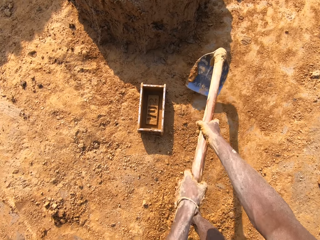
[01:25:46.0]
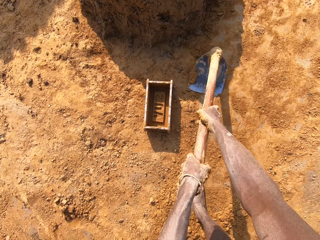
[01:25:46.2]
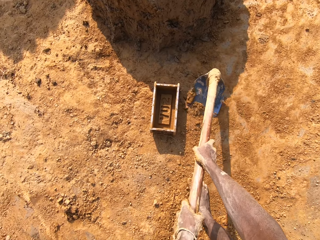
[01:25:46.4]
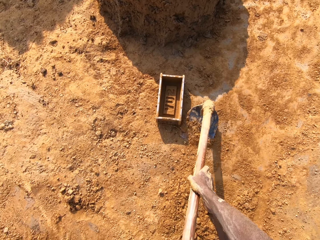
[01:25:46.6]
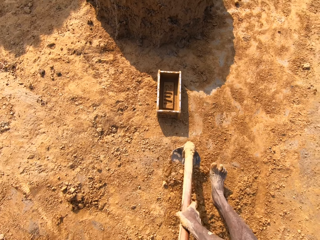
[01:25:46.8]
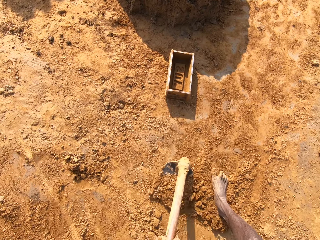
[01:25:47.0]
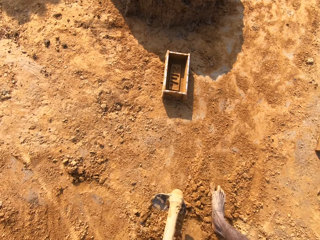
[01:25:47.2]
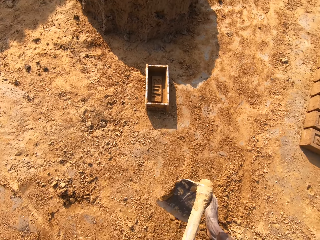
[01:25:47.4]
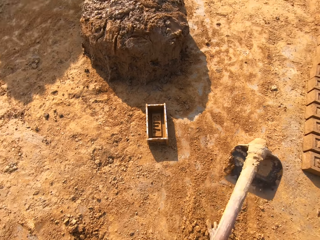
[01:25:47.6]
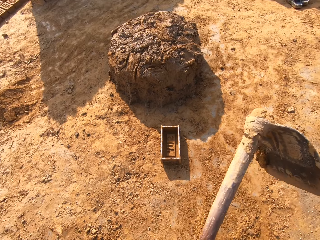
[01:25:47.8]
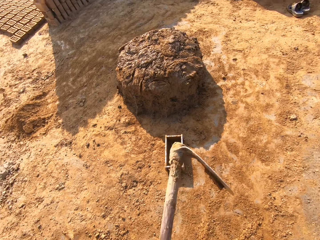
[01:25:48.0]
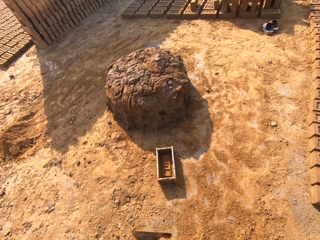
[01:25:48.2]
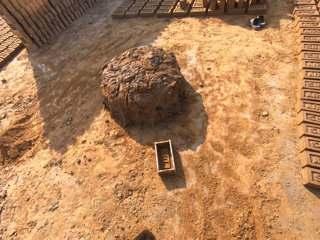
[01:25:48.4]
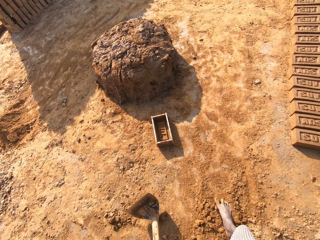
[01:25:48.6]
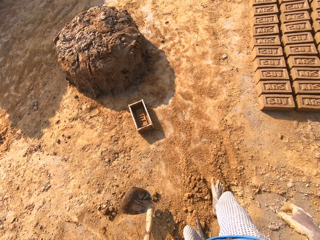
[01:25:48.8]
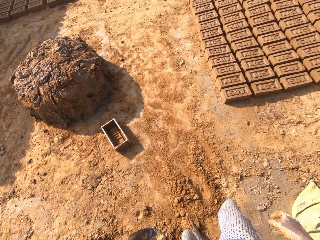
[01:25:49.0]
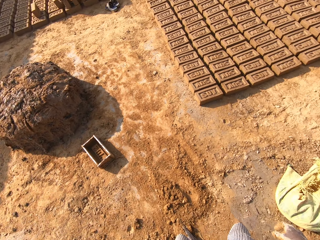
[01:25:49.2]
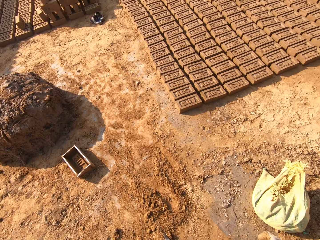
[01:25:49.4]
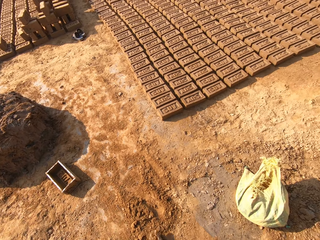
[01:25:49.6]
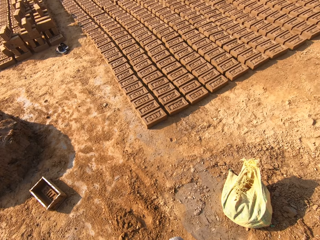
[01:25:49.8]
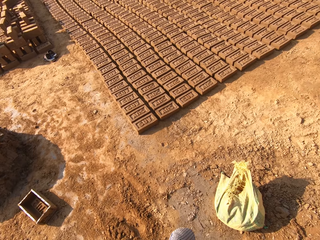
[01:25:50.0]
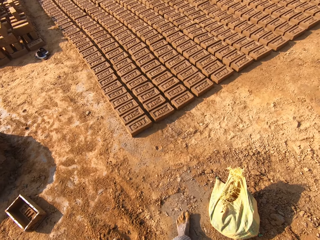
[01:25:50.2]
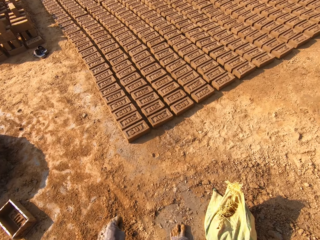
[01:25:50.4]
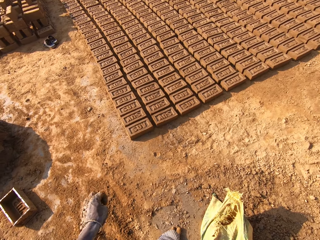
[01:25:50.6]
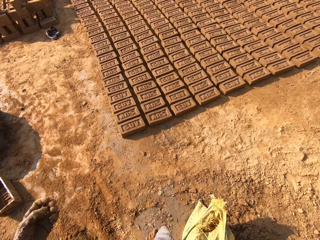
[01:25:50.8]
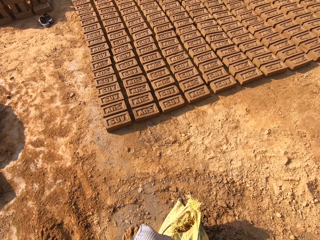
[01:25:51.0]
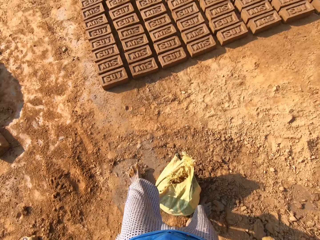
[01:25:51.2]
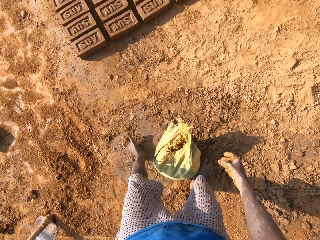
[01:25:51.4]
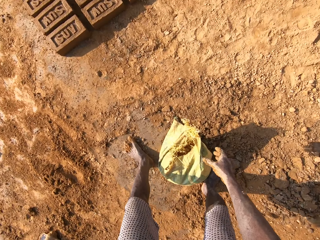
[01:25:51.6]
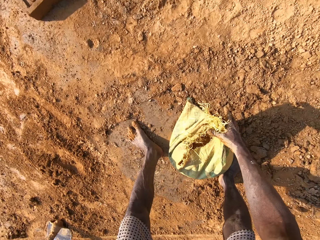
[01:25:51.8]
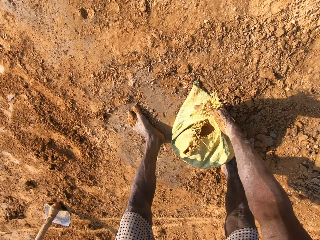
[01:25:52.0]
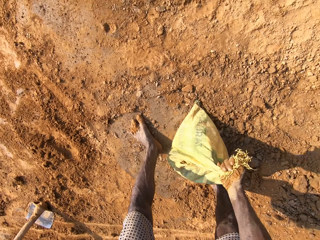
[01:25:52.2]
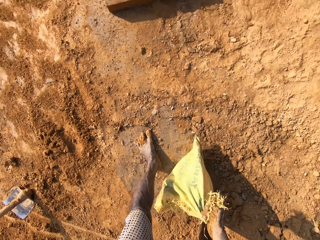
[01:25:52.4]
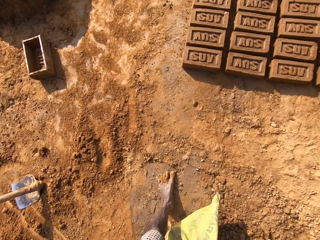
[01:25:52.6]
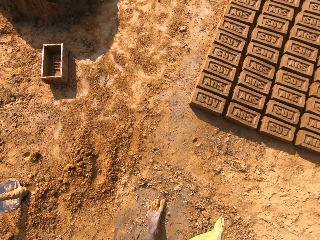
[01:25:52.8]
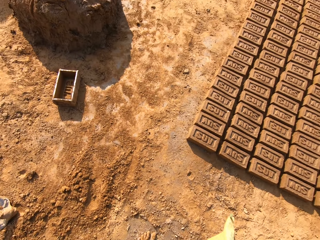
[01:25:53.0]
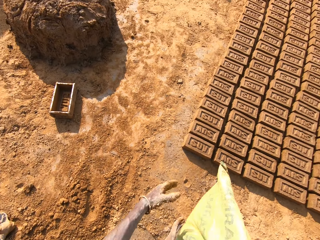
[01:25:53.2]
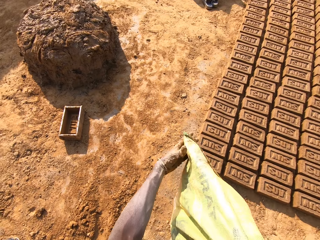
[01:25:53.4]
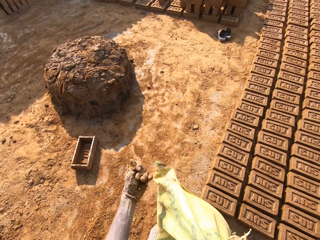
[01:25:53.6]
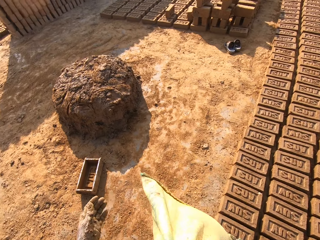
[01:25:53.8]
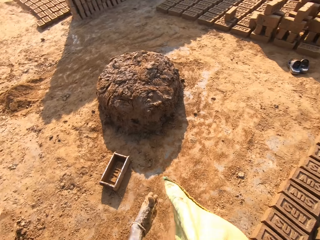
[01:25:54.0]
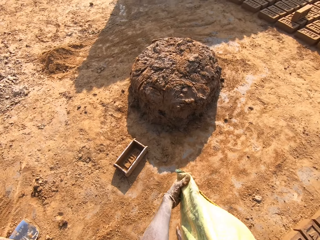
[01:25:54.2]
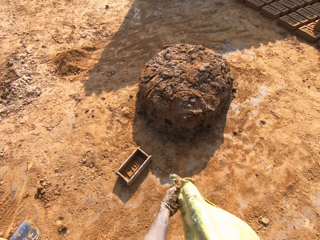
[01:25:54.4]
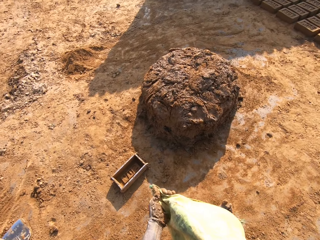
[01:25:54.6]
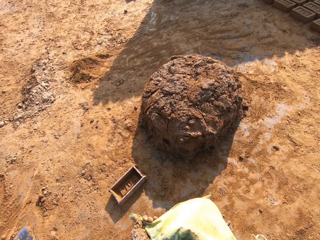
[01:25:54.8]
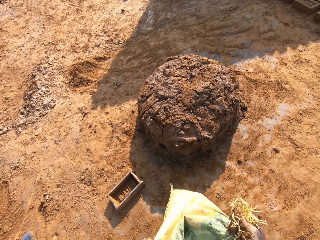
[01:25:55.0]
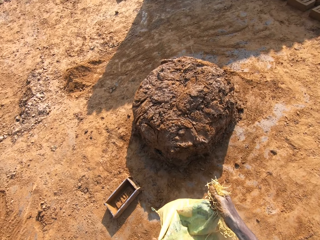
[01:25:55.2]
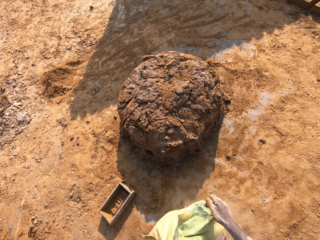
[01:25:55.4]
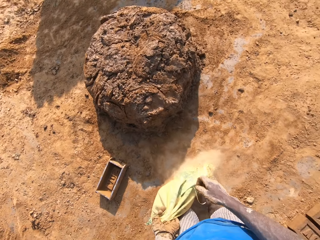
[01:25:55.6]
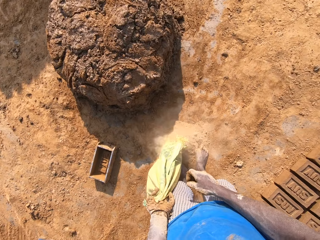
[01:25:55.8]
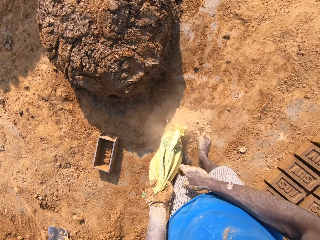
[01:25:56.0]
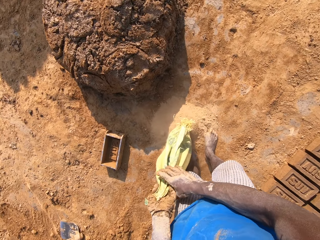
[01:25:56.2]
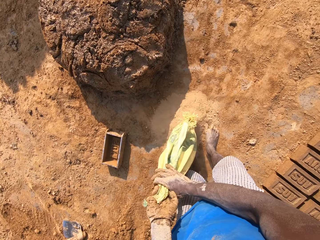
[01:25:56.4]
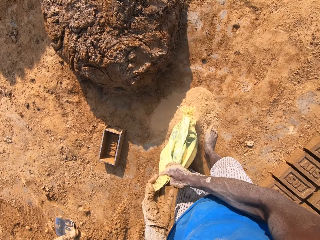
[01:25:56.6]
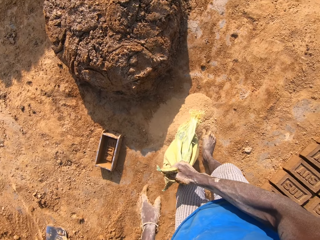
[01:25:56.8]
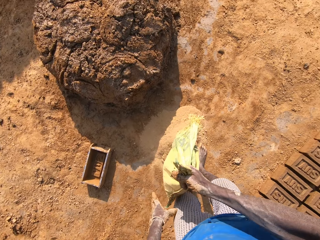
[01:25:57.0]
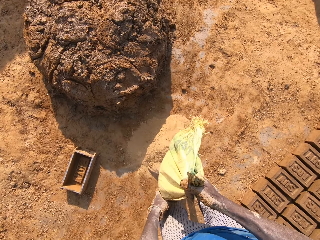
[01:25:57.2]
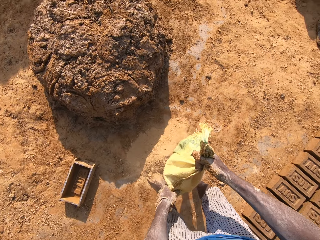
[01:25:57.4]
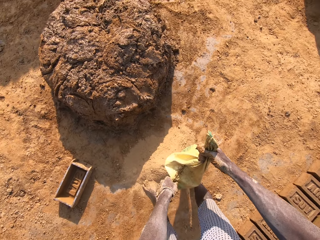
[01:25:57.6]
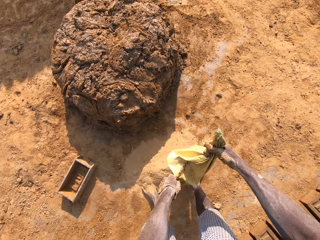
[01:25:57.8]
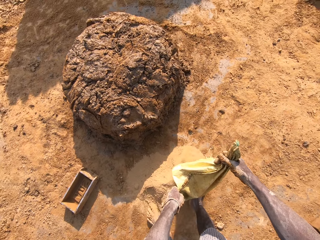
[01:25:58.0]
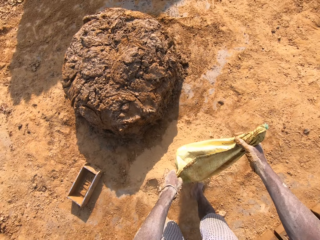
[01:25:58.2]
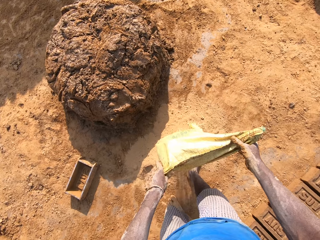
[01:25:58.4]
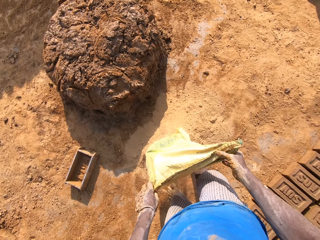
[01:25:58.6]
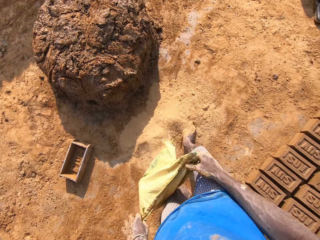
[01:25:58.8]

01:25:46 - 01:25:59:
The camera wearer drops the hoe on the floor. They walk around the farm. They walk towards the sack on the floor. They pick up the sack. They carry the sack of sand around. They pour the sand in the sack on the floor.

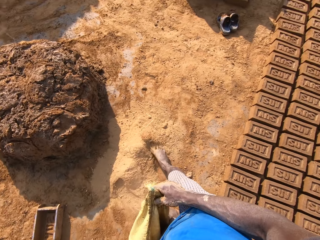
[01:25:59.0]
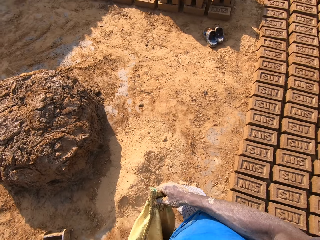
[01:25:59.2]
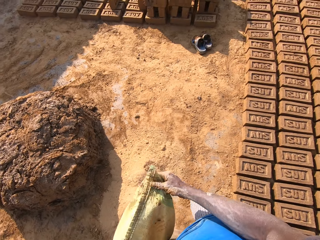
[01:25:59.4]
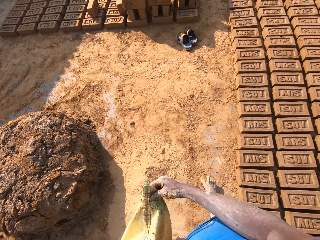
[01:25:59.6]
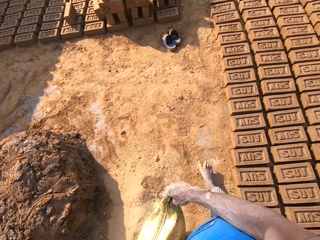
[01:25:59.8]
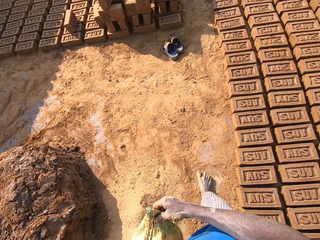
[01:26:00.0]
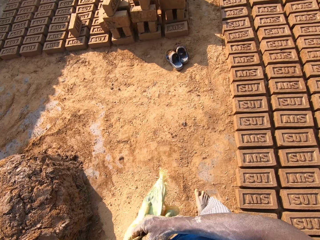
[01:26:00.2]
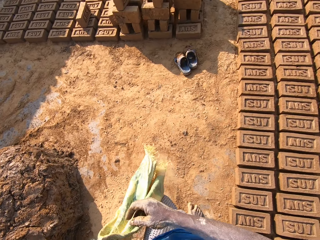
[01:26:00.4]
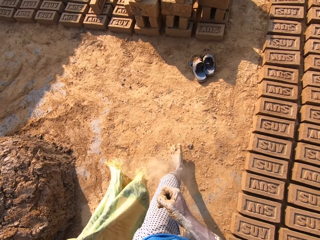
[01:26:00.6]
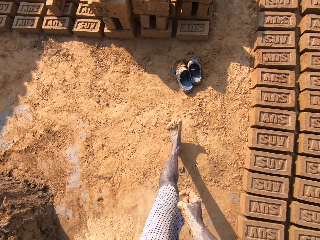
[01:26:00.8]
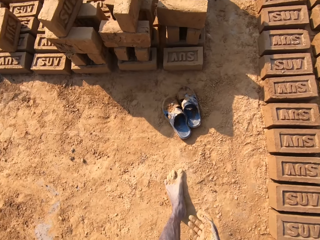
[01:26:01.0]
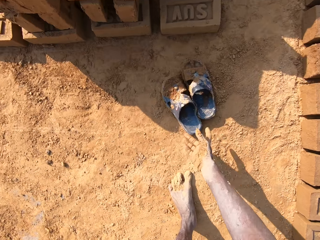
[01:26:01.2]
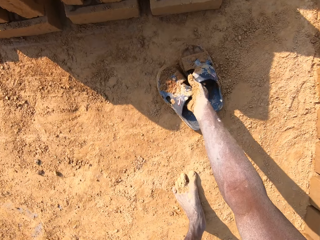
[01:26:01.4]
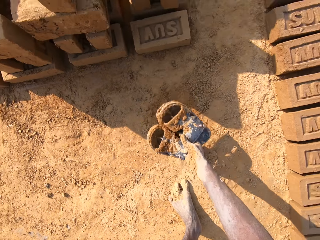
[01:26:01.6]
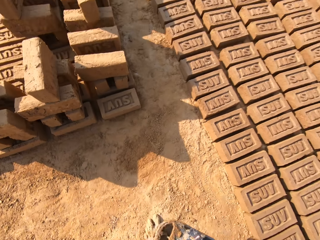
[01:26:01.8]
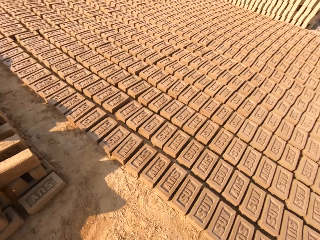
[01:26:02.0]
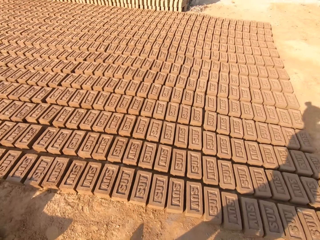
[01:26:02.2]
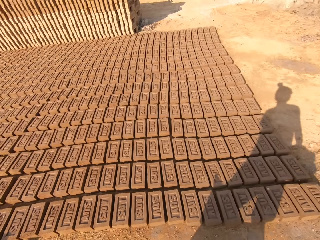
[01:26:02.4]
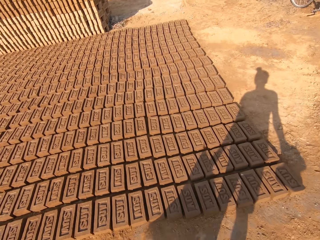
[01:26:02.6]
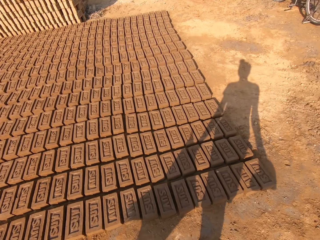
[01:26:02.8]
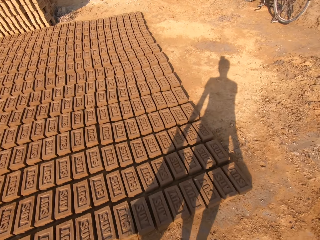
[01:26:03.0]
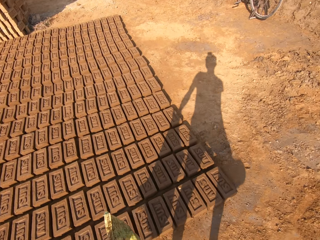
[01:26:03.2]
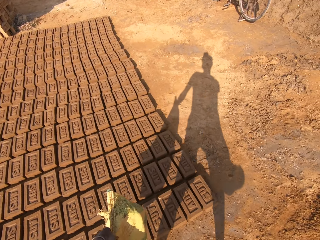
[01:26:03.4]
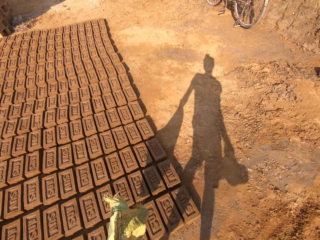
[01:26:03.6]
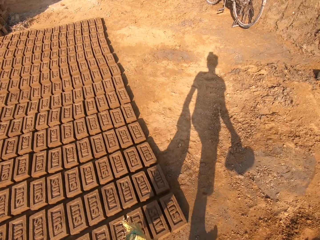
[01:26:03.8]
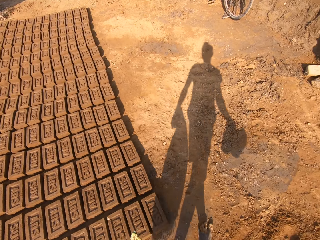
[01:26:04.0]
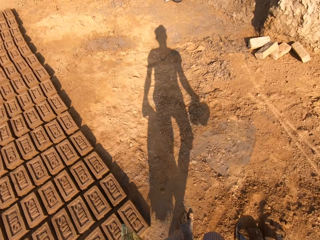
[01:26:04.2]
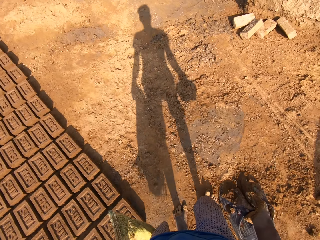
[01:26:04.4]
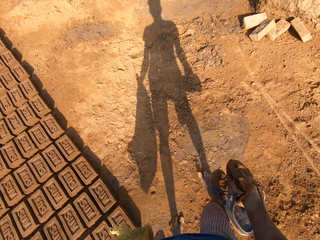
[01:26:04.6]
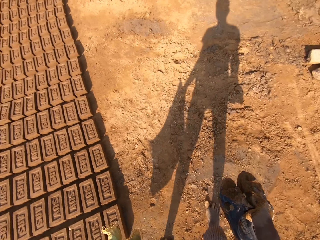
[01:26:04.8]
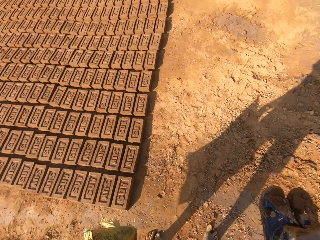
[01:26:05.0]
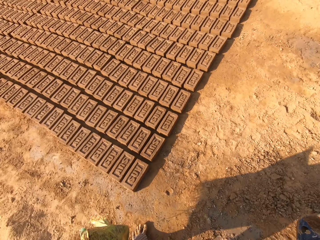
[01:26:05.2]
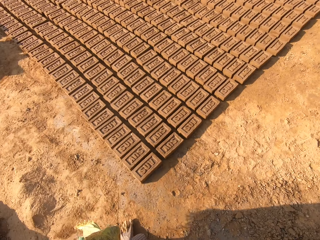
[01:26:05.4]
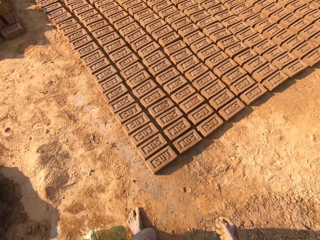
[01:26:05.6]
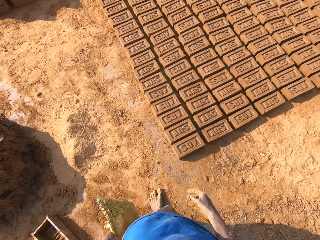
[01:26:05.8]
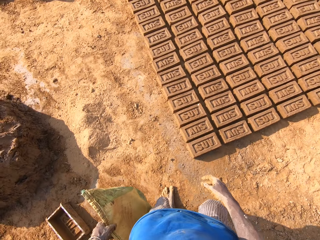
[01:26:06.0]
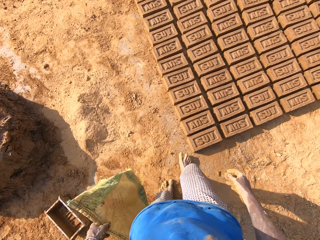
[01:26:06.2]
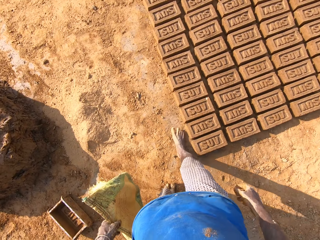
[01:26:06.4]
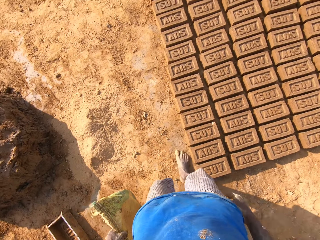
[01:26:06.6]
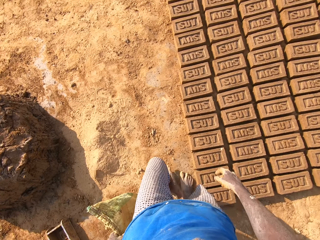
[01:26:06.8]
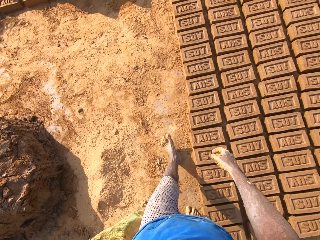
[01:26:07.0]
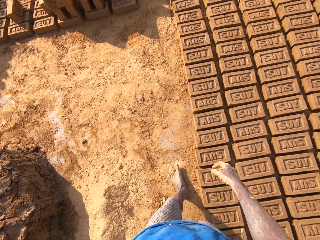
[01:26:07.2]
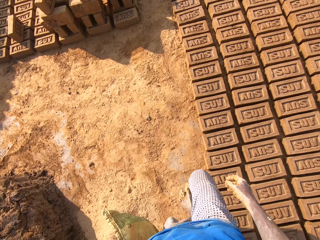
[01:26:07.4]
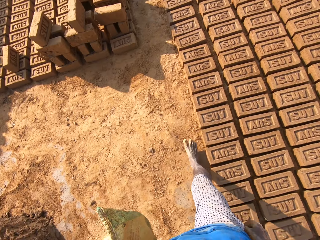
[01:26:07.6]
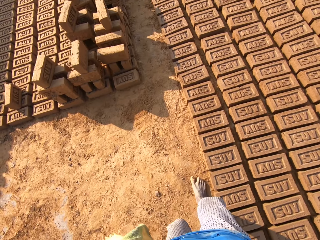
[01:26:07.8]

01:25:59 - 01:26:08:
The camera wearer walks towards the sandals. They pick up their pair of slippers. They turn around. They carry the sack and the sandals. They drop their pair of slippers on the floor. They walk around the compound.
